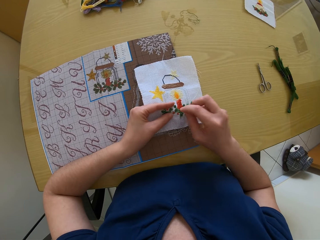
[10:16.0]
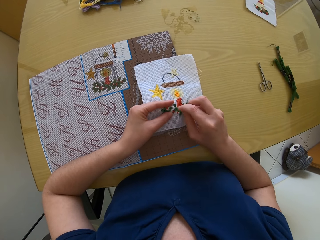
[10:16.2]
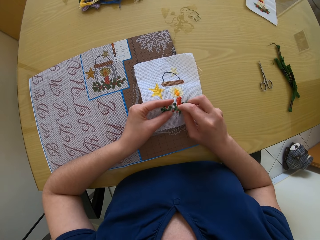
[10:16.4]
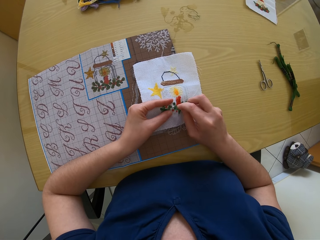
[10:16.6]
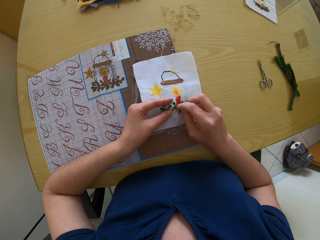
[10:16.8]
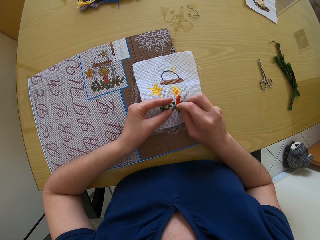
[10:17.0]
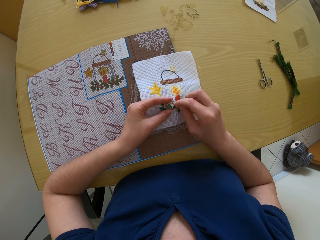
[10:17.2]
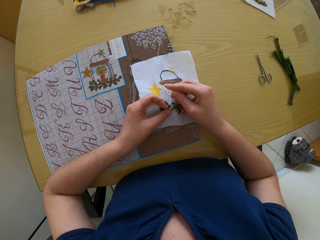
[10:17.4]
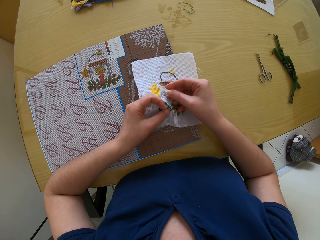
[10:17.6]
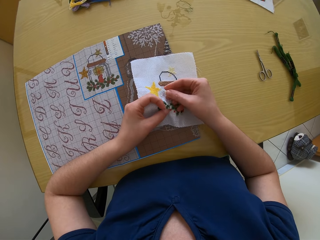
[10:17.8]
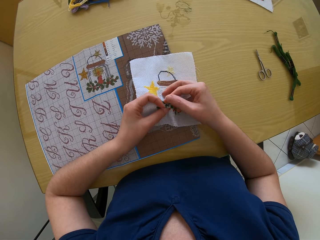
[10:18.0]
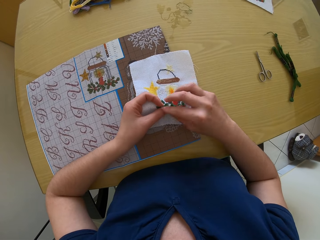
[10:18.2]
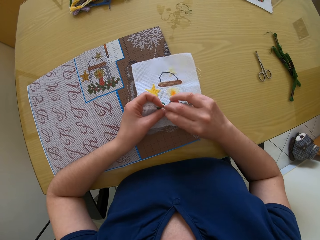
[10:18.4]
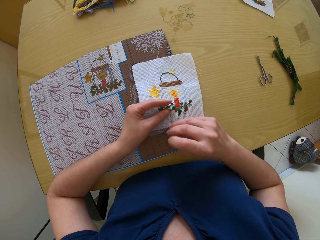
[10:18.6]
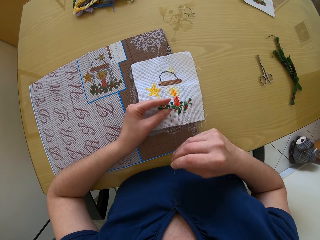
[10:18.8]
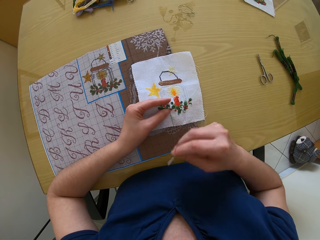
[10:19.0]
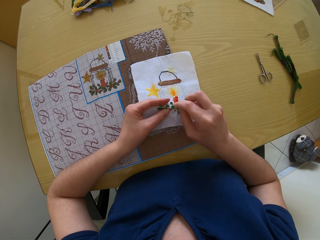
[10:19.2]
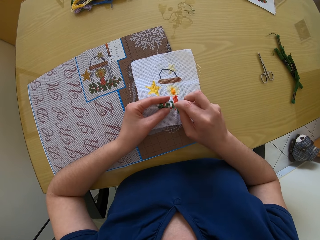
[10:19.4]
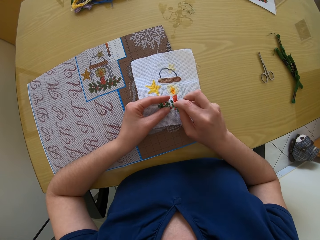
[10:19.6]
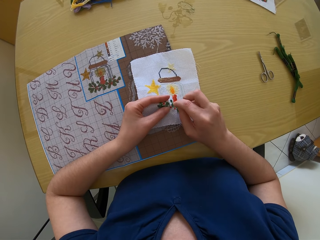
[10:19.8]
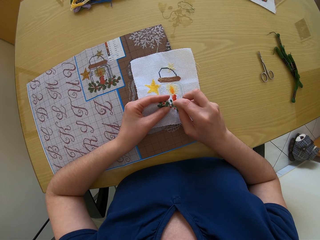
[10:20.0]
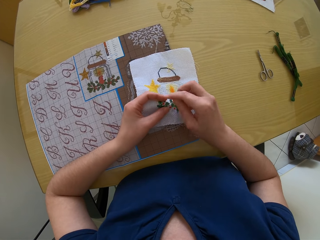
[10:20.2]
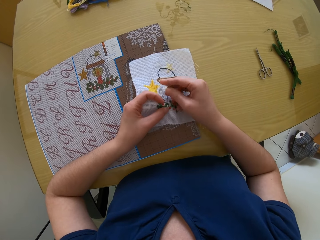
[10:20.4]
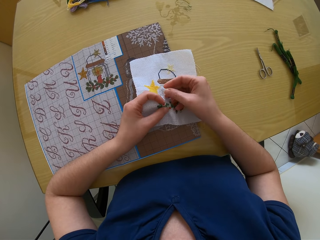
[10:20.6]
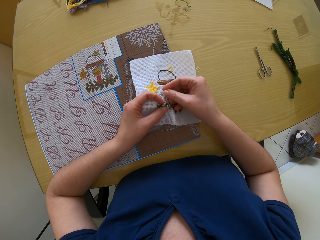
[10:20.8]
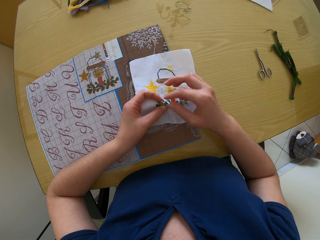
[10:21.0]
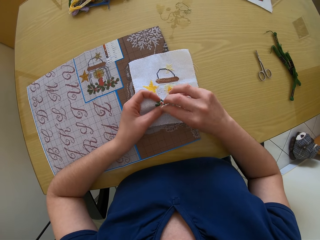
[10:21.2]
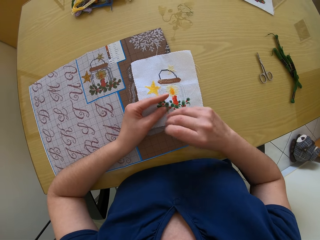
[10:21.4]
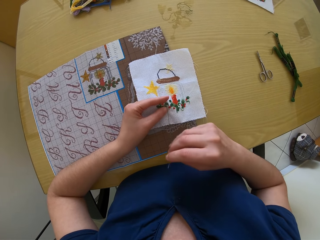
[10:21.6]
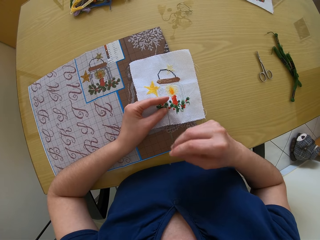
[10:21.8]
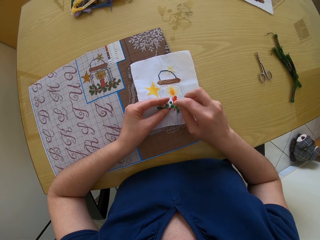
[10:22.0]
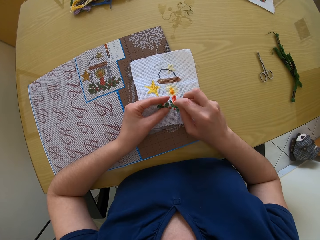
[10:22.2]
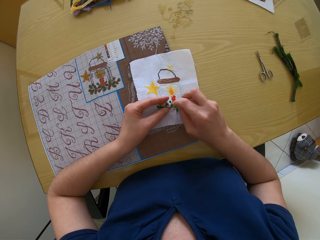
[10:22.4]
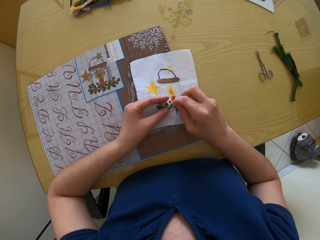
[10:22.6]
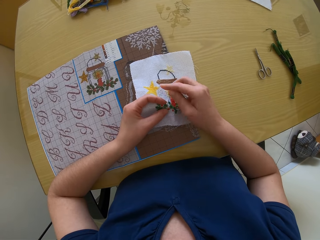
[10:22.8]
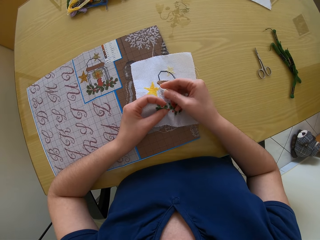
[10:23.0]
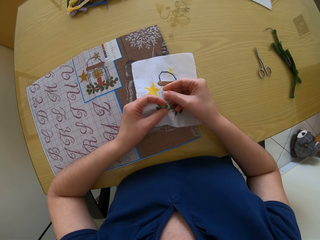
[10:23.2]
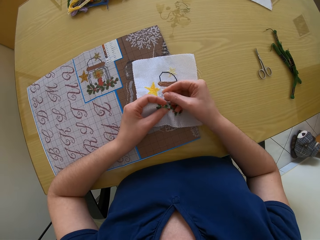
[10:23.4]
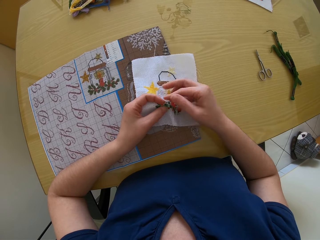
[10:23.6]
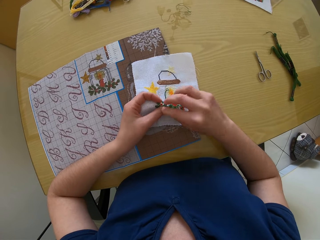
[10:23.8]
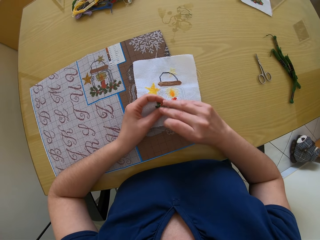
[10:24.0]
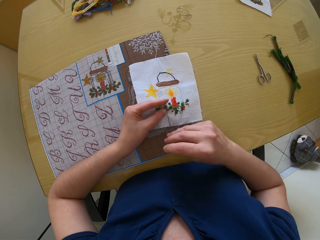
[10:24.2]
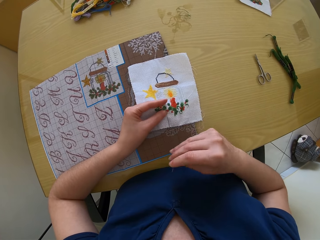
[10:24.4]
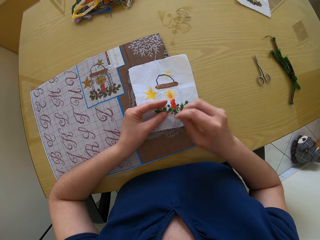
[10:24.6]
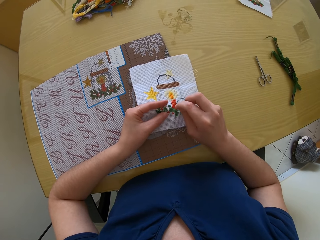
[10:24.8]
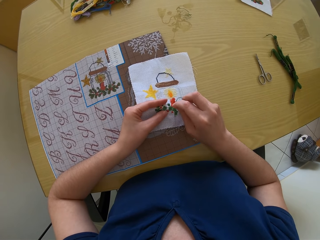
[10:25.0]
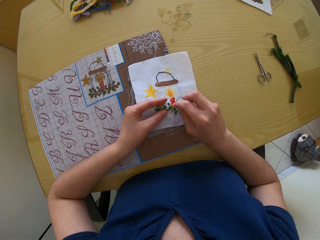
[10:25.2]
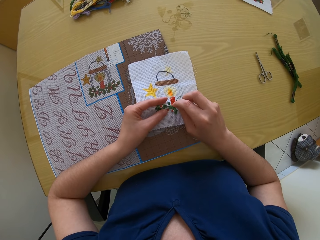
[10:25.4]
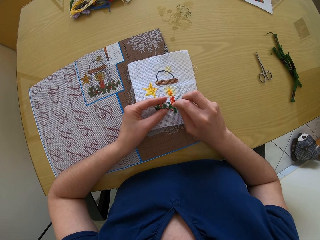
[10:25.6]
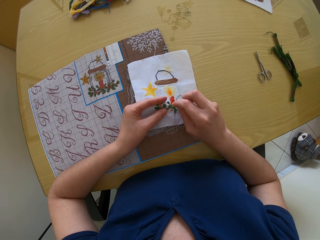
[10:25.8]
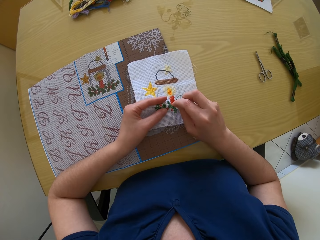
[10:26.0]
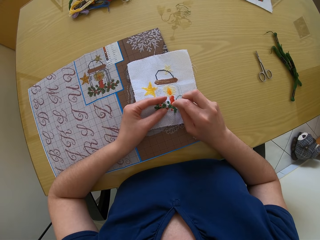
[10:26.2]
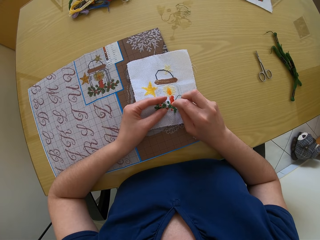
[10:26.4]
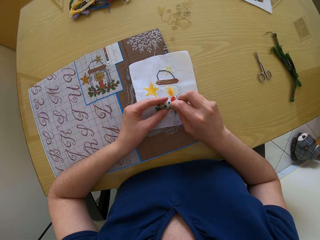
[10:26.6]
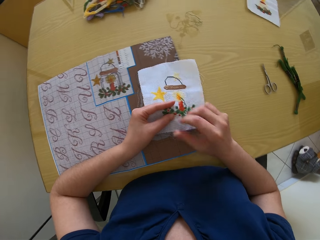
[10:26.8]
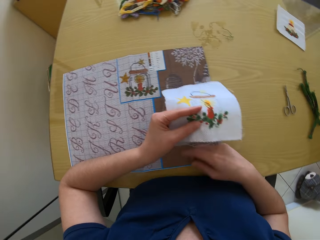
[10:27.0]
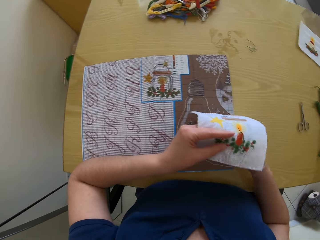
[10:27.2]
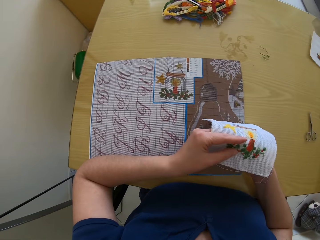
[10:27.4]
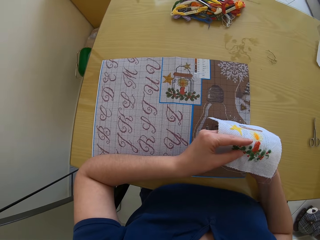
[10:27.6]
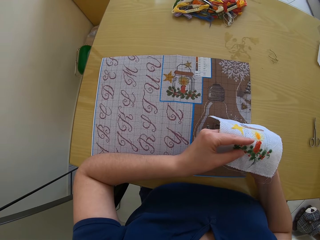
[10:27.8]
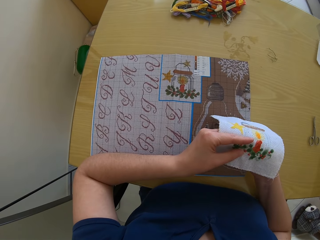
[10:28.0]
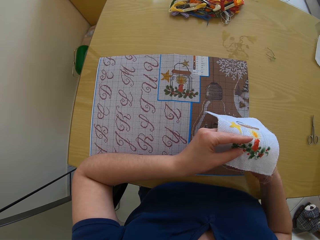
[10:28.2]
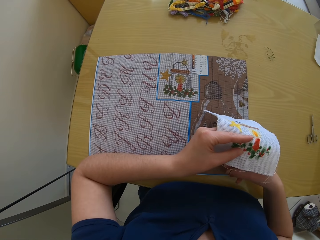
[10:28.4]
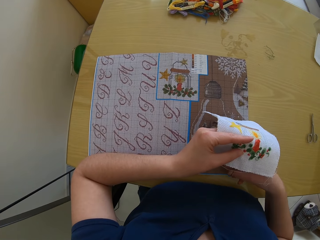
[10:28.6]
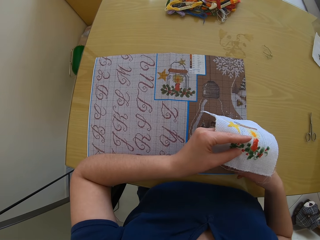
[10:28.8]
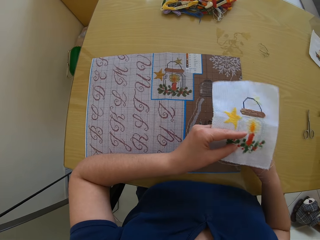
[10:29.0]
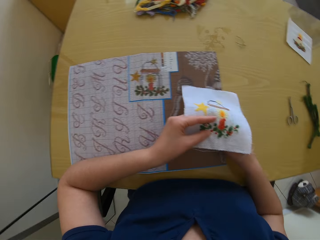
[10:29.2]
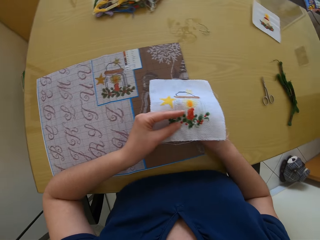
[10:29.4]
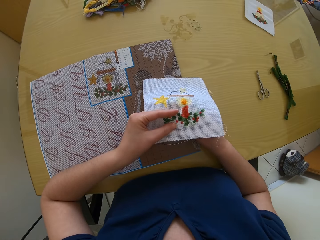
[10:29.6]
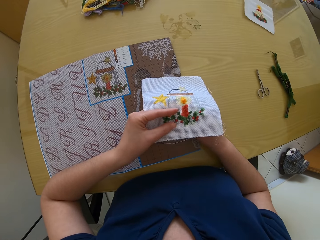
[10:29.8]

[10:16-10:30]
The camera wearer sews the cloth with a needle. They pull the thread from the lower part.

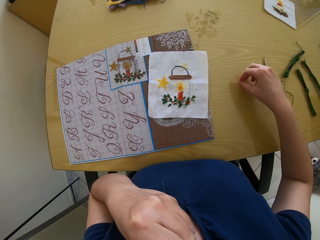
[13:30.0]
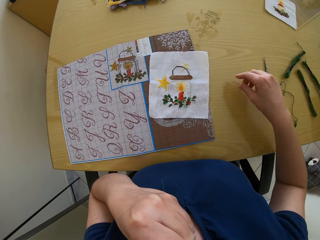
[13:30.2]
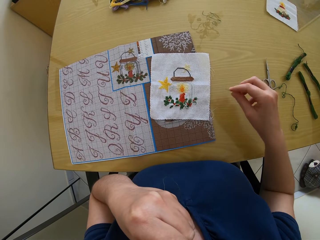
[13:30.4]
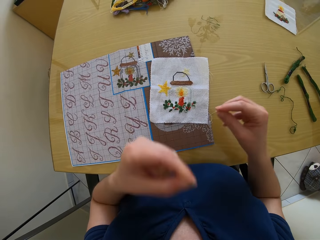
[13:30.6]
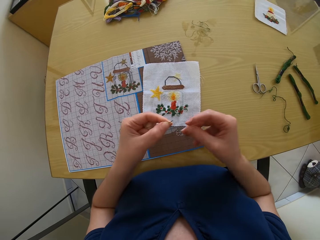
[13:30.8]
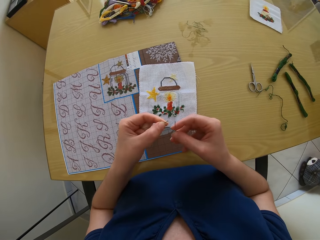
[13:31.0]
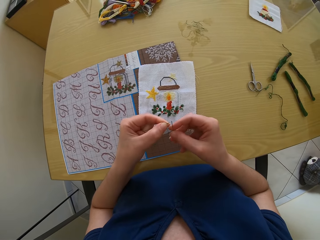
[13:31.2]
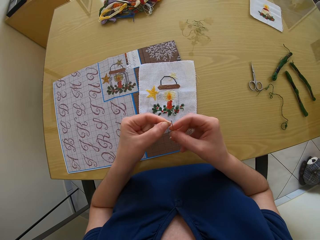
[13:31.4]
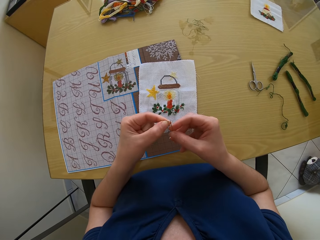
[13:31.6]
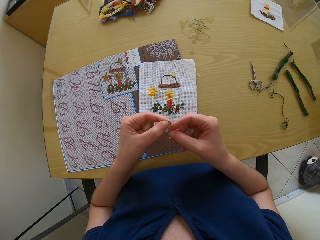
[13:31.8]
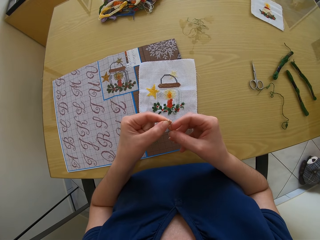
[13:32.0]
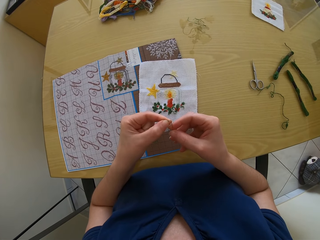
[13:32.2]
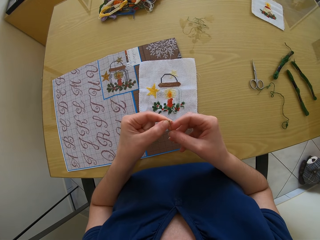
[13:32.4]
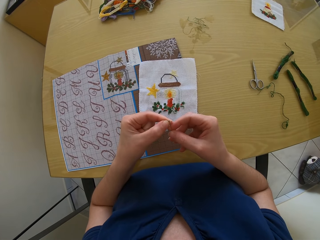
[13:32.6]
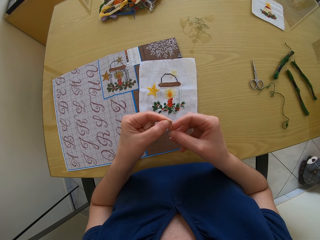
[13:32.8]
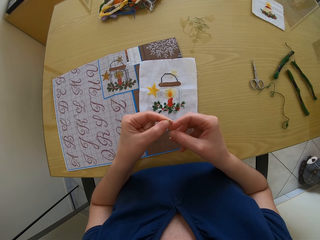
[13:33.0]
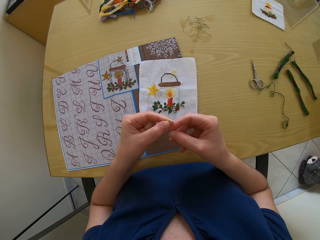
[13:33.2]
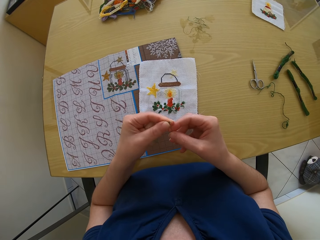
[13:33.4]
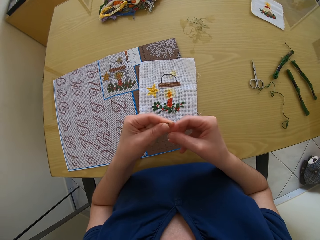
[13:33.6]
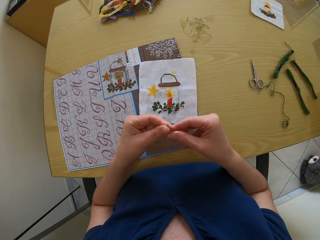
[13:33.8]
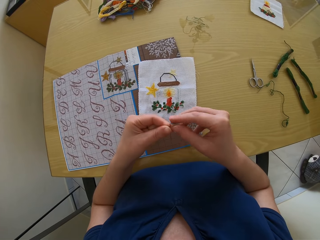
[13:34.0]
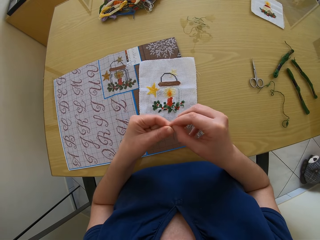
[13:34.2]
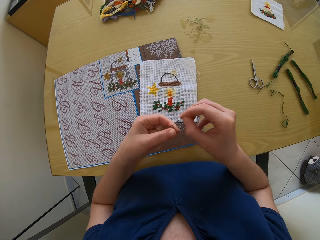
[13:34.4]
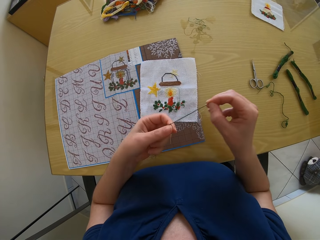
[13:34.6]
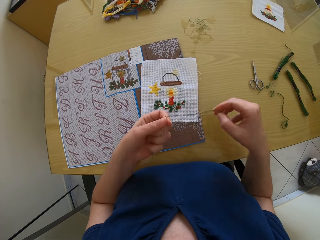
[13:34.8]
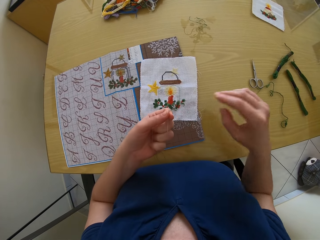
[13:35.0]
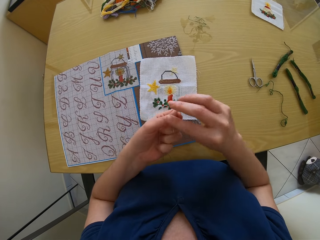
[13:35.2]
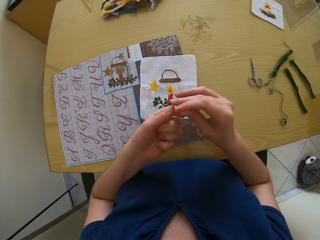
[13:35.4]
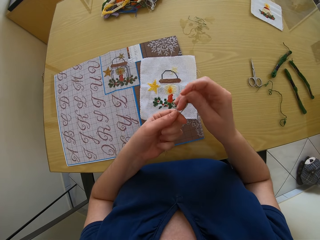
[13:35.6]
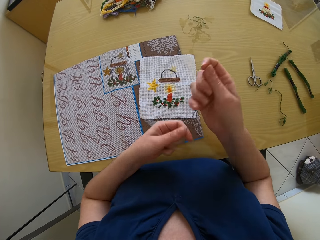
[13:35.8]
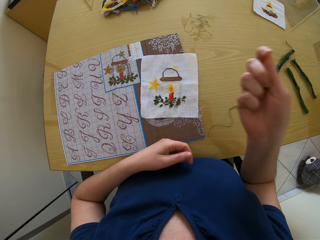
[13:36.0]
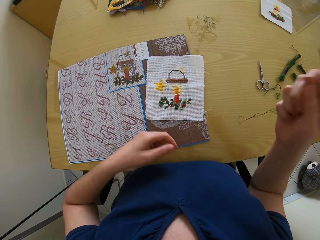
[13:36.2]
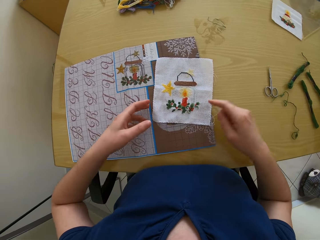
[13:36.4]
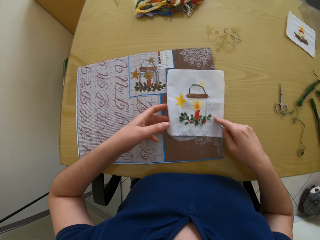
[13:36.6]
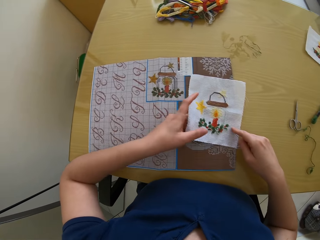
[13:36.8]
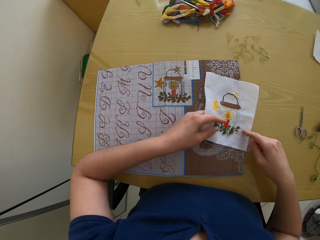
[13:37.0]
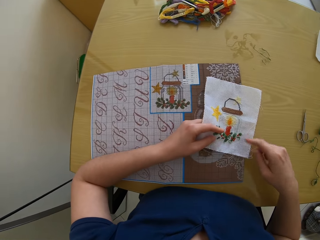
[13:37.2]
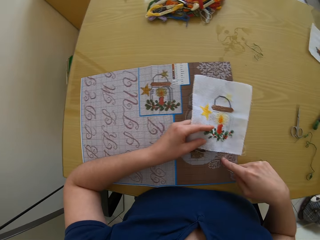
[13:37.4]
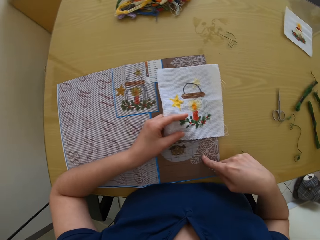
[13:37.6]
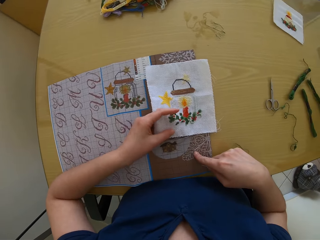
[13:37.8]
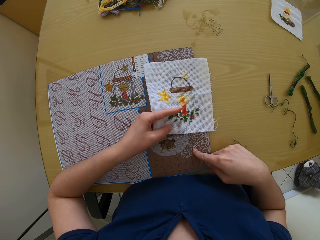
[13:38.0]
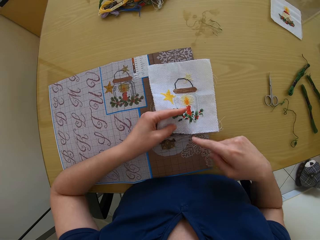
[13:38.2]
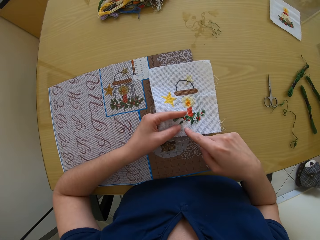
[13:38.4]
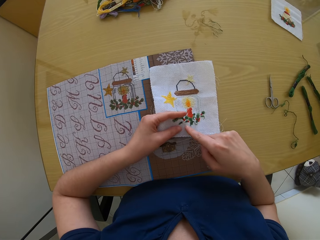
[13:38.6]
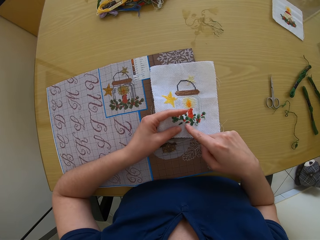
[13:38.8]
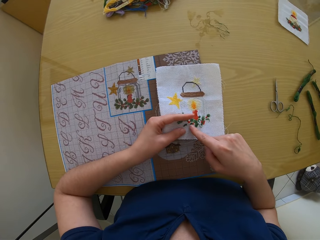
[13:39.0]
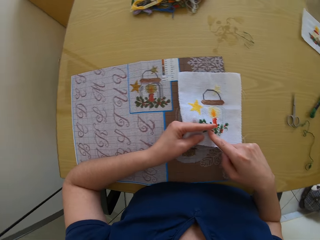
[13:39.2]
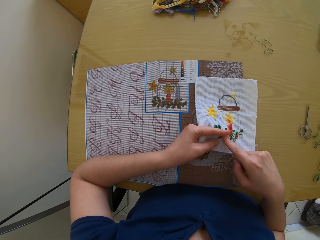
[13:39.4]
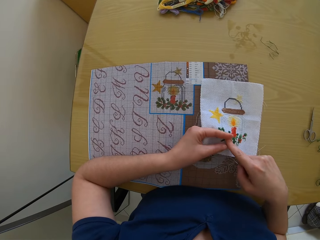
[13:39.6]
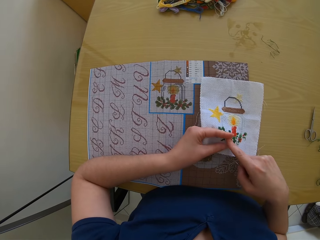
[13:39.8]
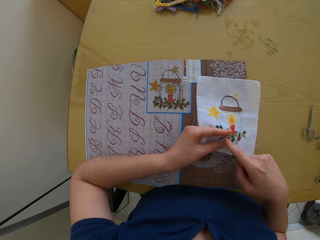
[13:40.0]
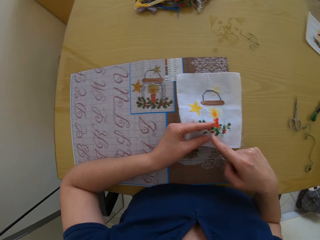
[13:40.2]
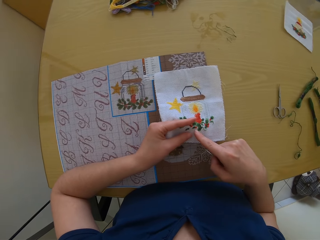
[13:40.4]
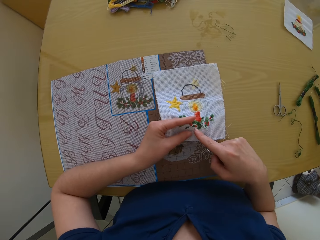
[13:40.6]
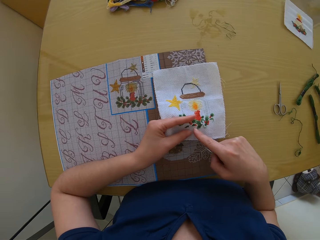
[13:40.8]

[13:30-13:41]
The camera wearer inserts the thread in the needle with both hands. She picks the fabric on the piece of pattern on the table with her left hand. She adjusts the piece of pattern on the table with her right hand.
